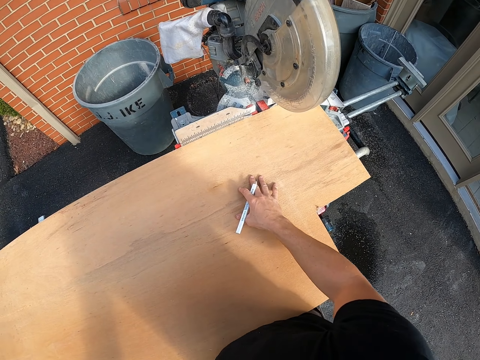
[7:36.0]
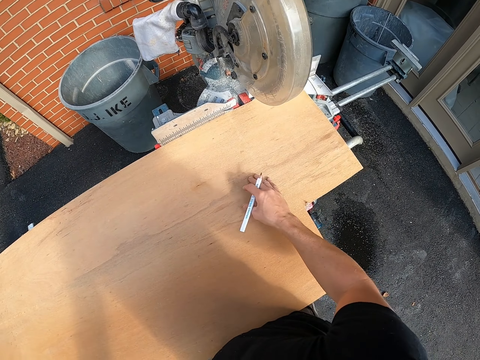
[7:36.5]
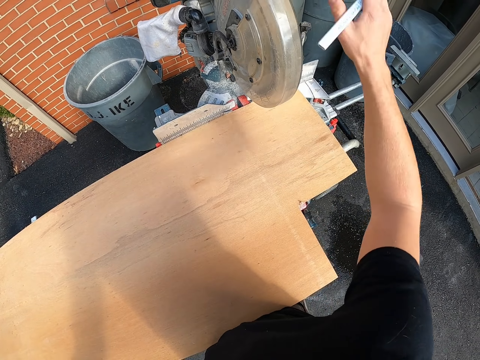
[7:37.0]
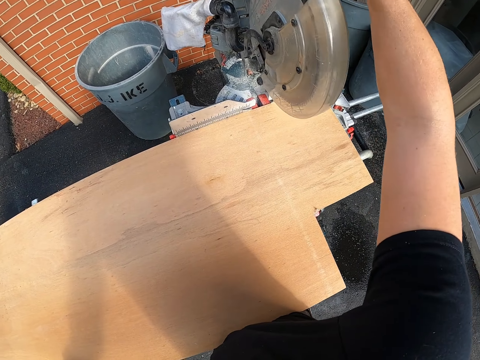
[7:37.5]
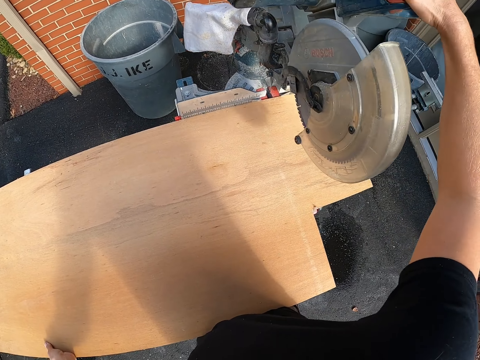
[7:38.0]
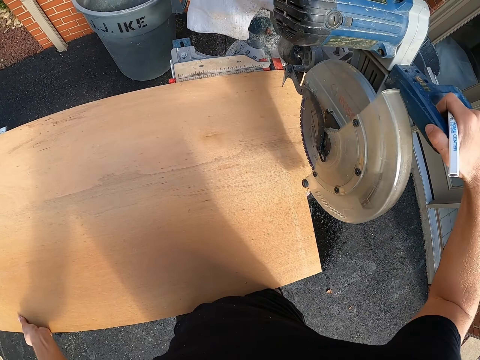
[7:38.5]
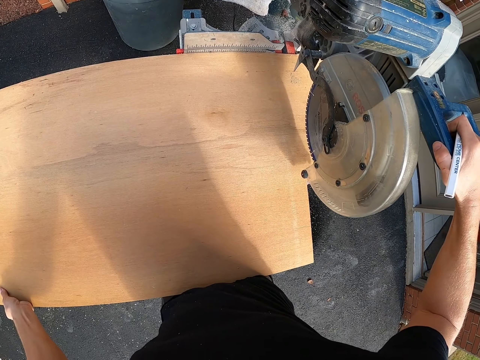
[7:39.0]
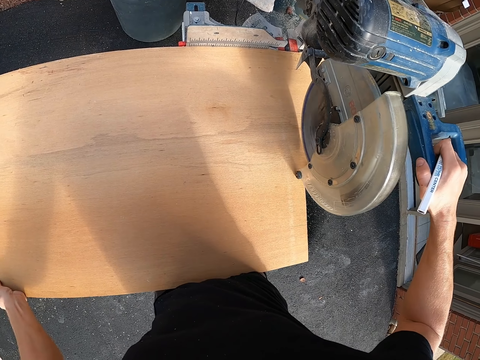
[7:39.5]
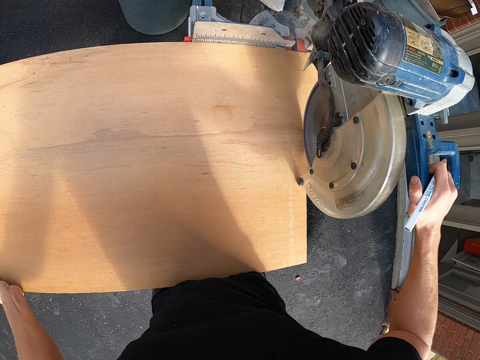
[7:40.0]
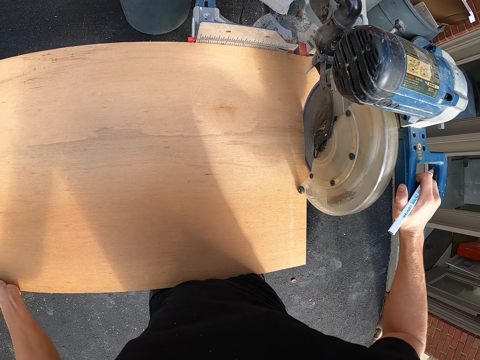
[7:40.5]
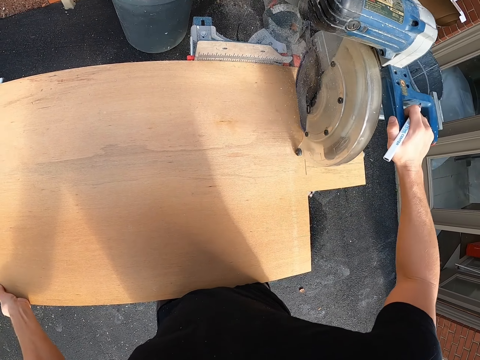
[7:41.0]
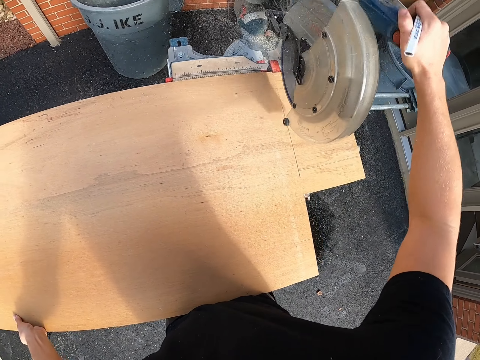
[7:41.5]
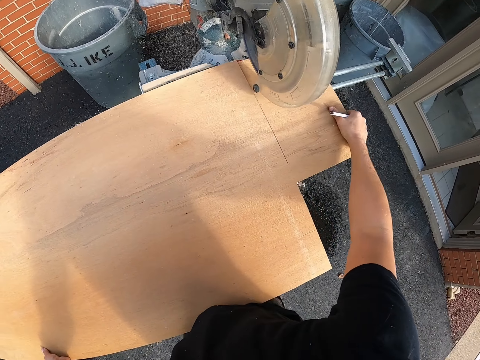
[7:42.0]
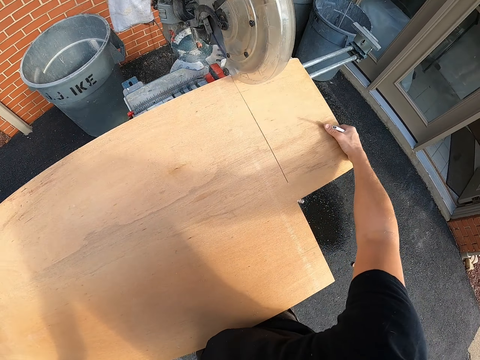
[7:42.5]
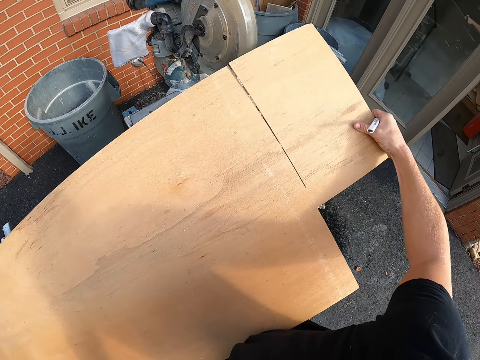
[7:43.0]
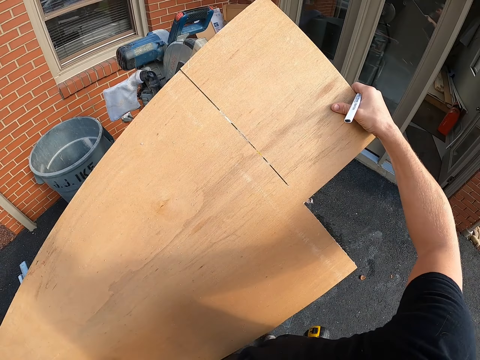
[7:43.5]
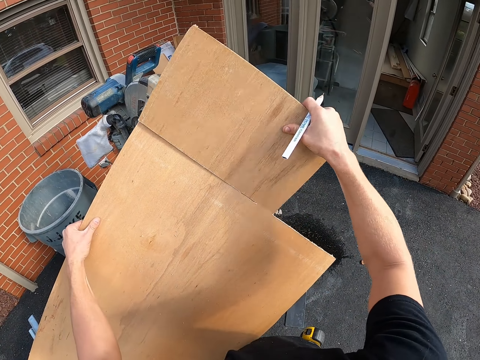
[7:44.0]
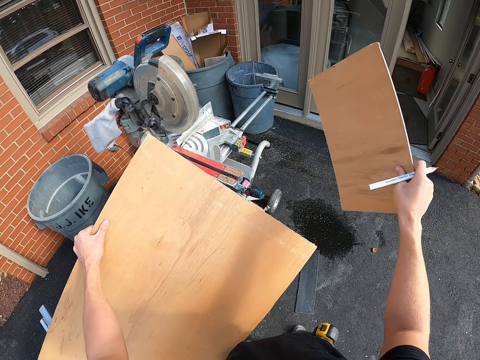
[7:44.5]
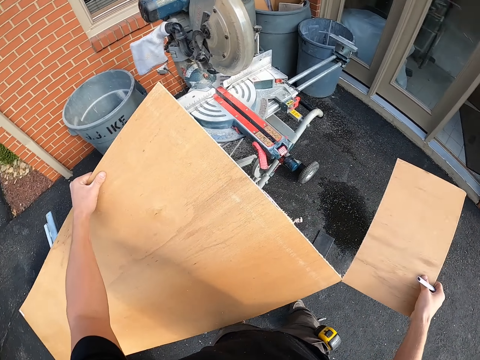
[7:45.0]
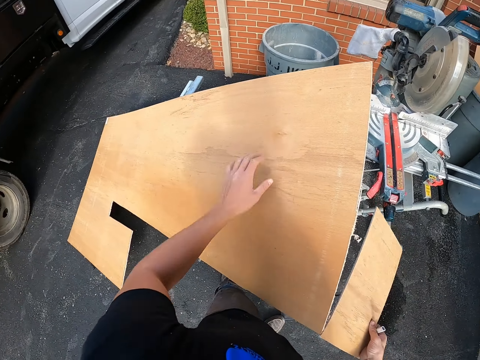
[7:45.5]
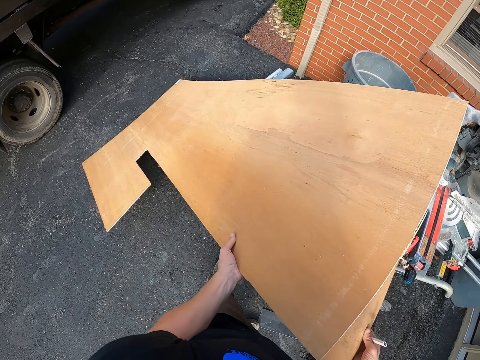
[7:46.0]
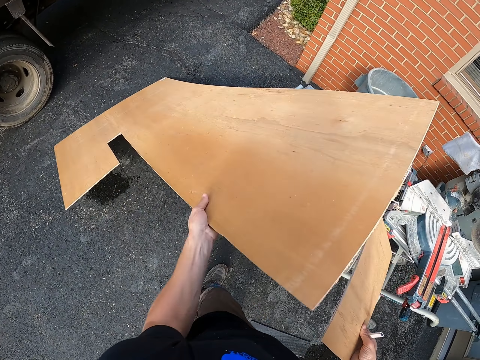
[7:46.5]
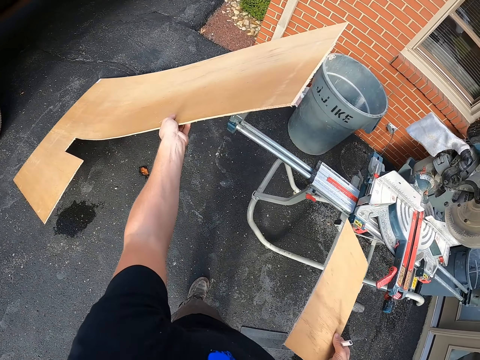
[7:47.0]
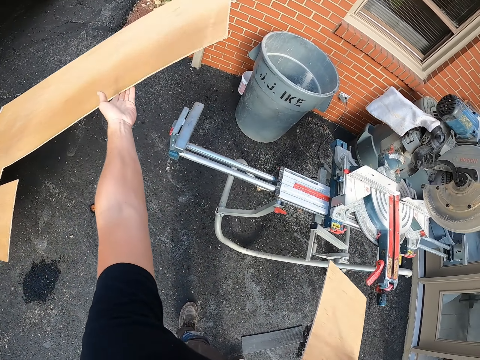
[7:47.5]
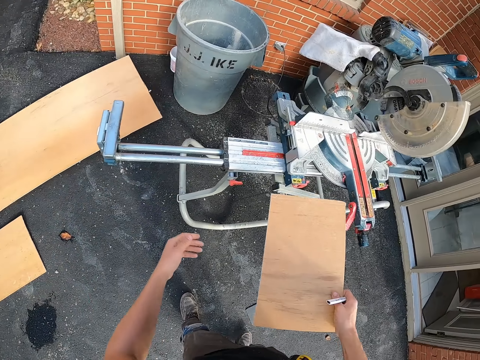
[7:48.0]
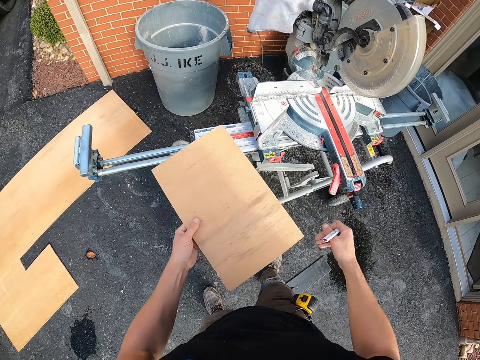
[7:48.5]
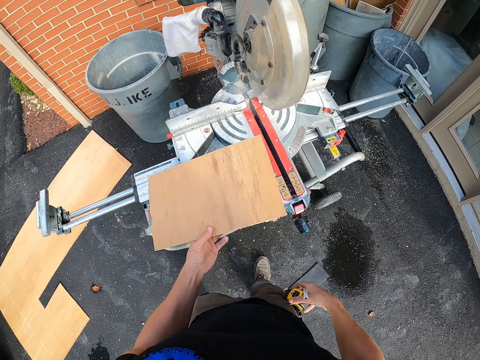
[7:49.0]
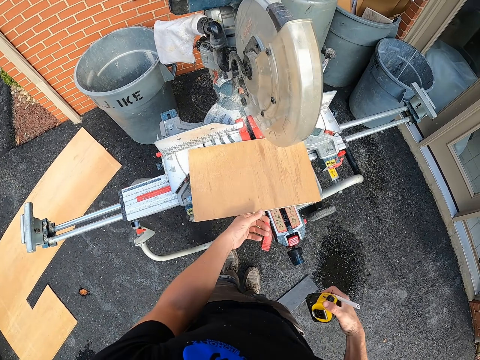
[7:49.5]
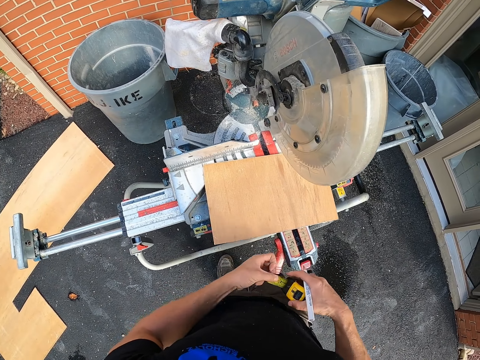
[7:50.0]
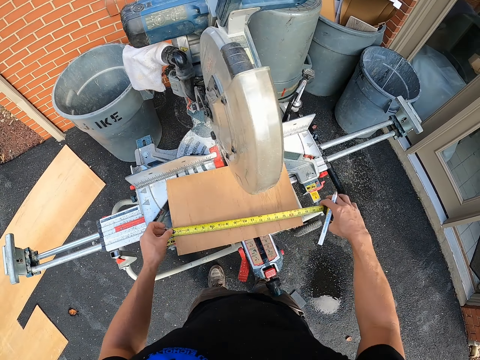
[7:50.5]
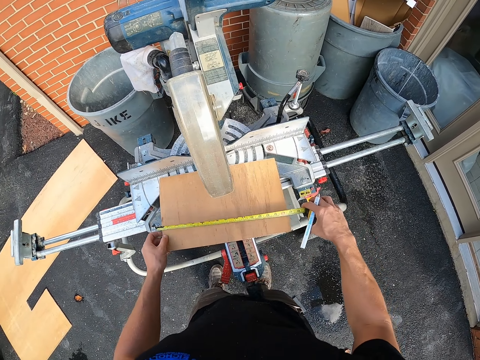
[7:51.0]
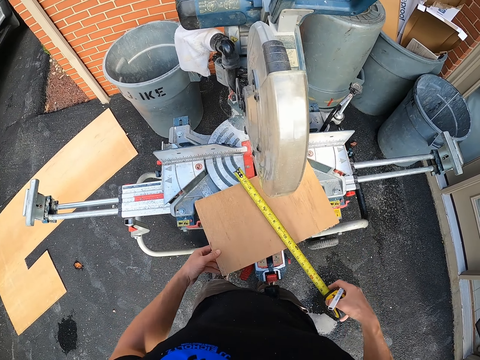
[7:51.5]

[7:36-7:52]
The camera wearer pulls the cutting machine or wood cutter machine with the right hand. They cut the cardboard or plywood with the cutting machine. They remove the cardboard from the cutting machine. They break the plywood. They cut the cardboard with the hands. They drop the remaining cardboard aside with the left hand. They pass the cardboard with the left hand. They take the tape measures with the right hand. They put the plywood on the wood cutter machine. They pull the tape measures with the left hand. They measure the cardboard with the tape measure. They move the cardboard with the left hand.

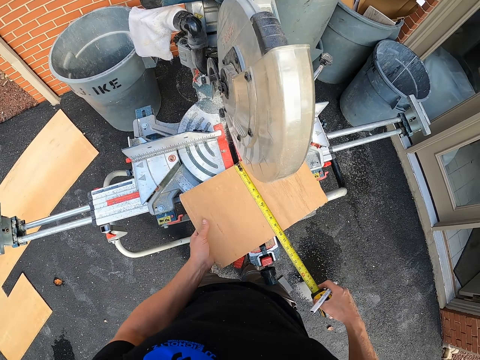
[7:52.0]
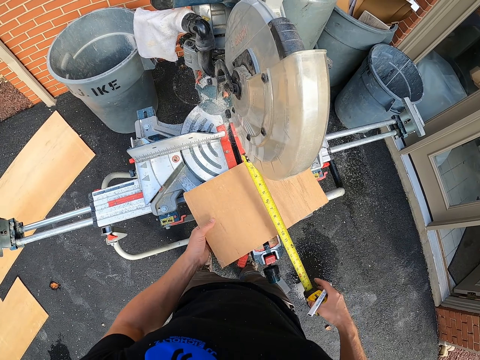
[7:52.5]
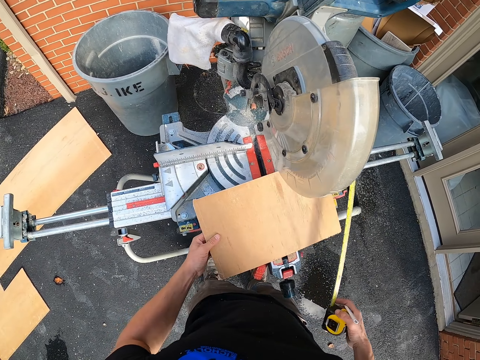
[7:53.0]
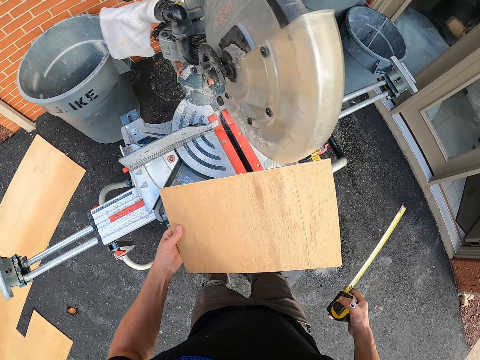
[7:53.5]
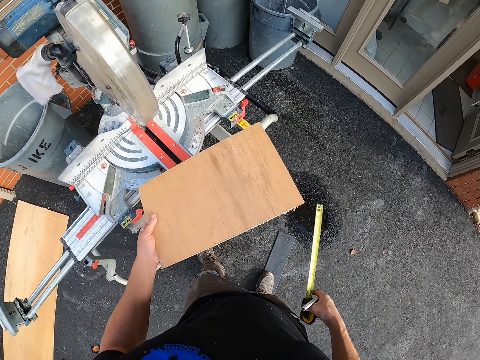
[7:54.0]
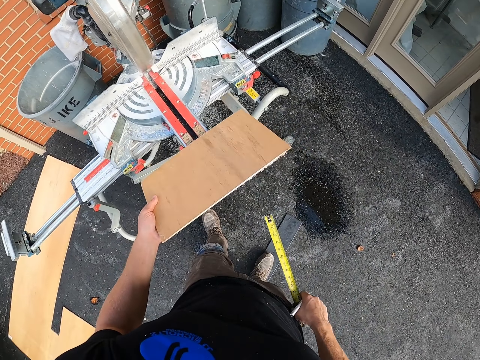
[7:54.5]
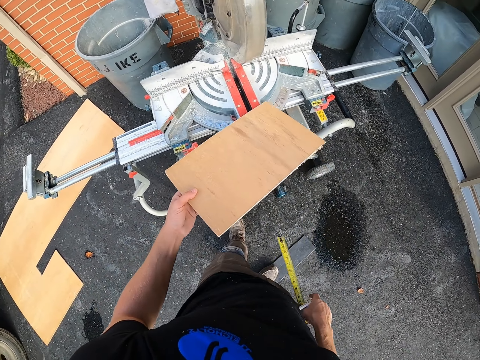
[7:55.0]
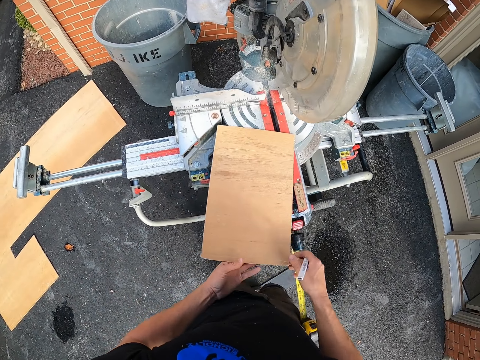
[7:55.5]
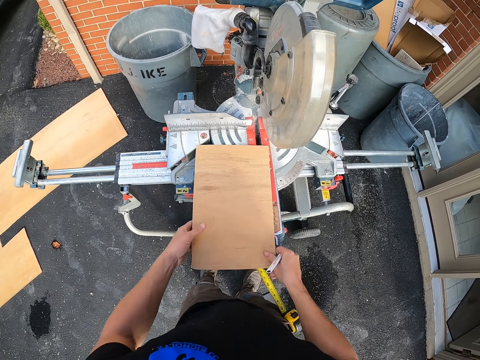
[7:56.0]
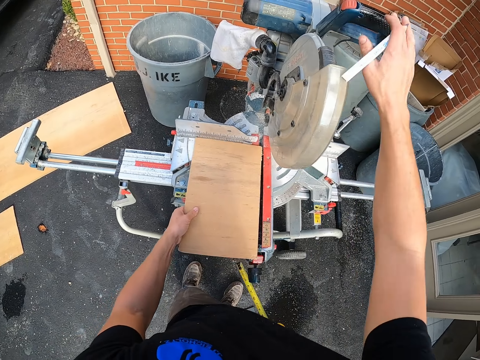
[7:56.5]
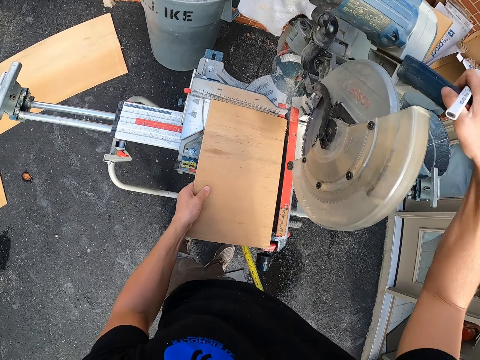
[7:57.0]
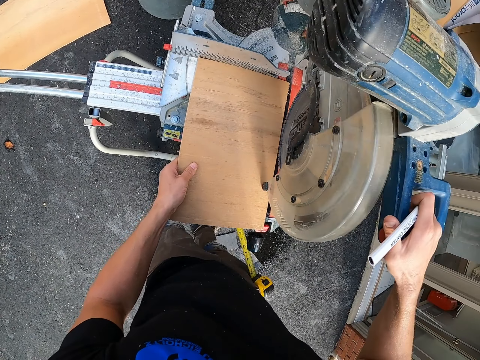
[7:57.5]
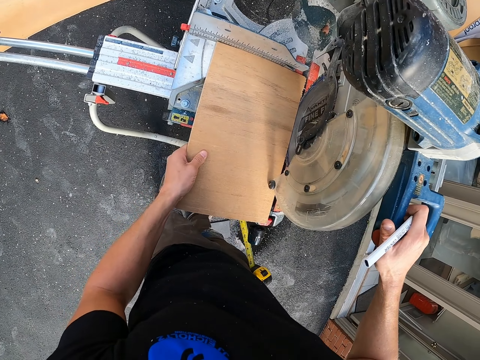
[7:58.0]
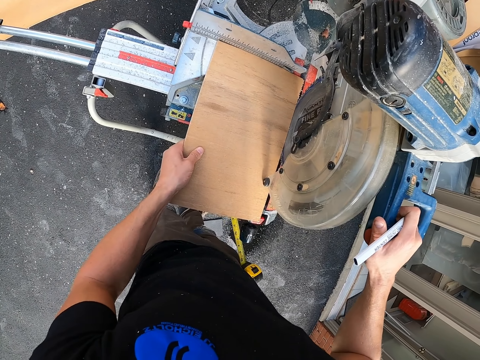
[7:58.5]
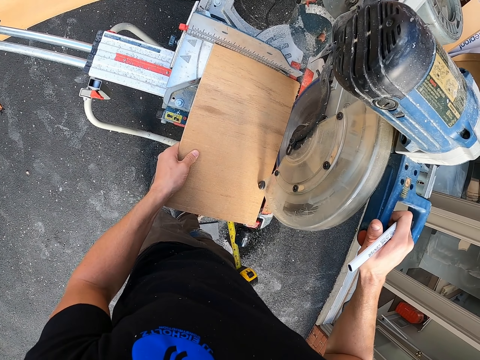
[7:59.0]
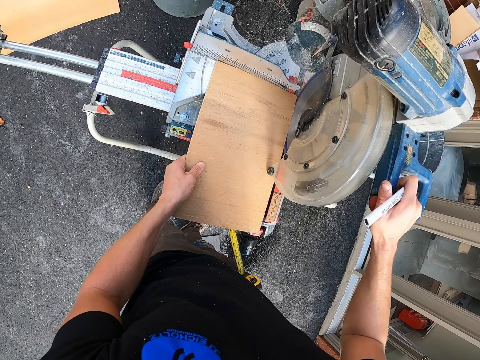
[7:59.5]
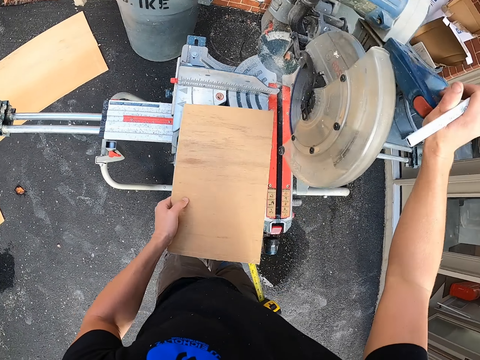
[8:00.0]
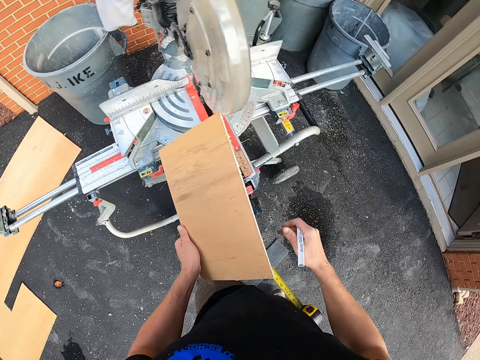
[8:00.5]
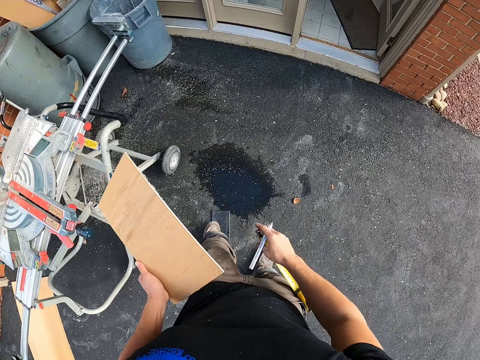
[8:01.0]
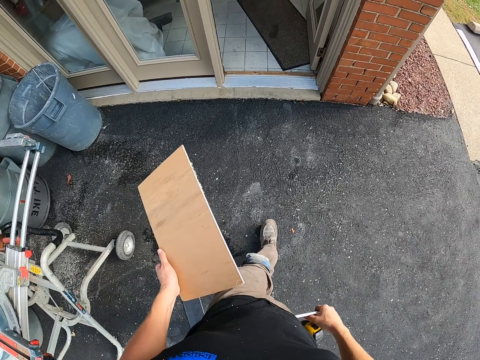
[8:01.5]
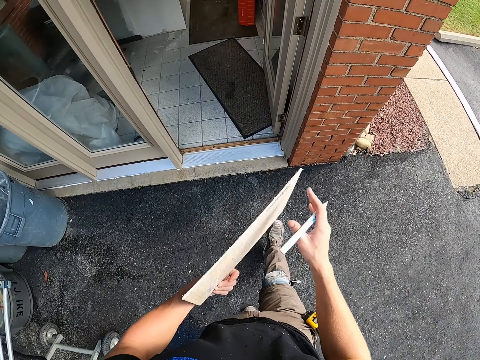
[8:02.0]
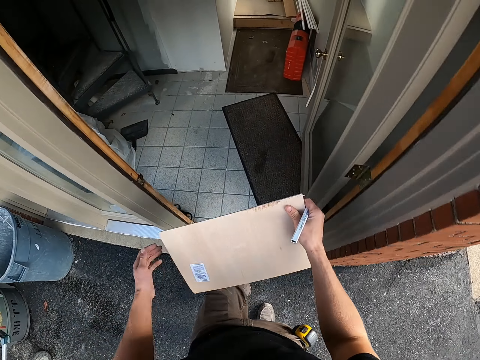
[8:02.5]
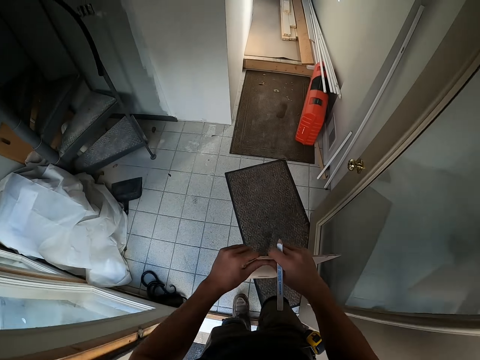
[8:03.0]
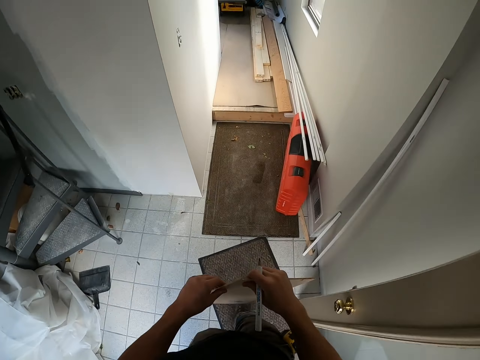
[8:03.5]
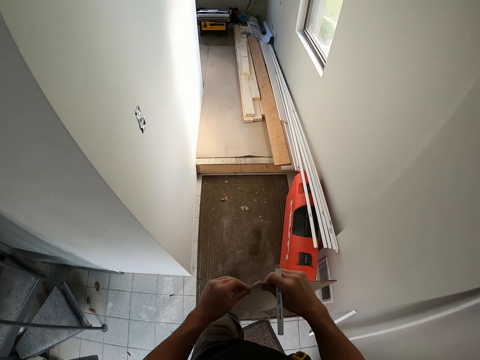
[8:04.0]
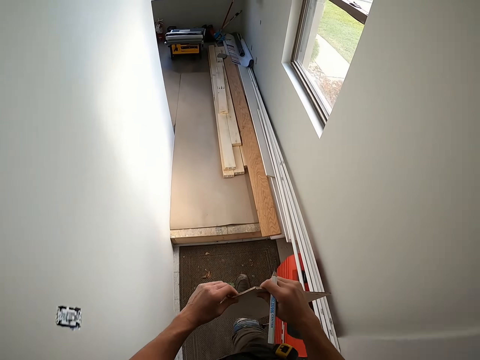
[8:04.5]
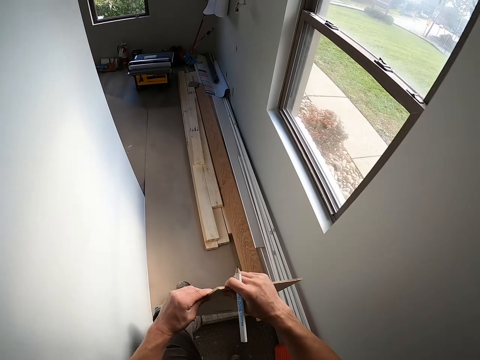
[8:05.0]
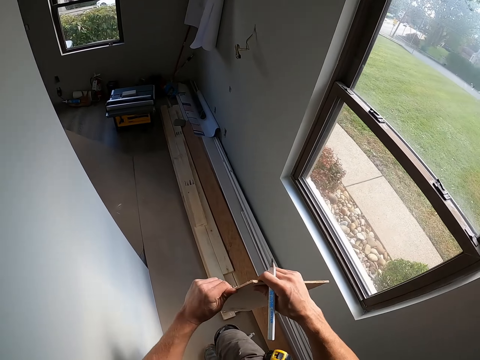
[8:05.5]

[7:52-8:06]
The camera wearer measures the cardboard with a tape measure. They pick up the cardboard with the left hand. They look at the cardboard. They turn the cardboard with the left hand. They hold the cardboard with their hands. They pull the cutting machine with the right hand. They cut the cardboard with the cutting machine. They turn around. They walk to the house. They pass the cardboard to the right hand. They hold the cardboard with their hands. They walk around. They move the left hand on the cardboard.
